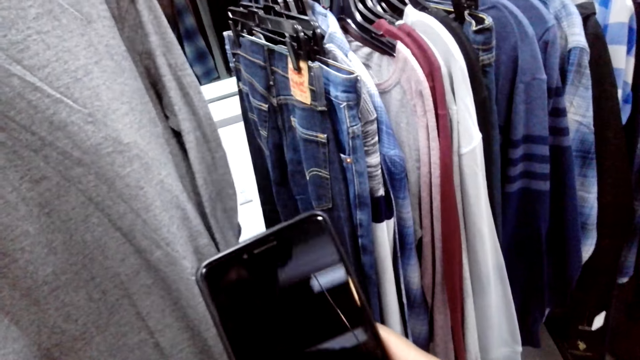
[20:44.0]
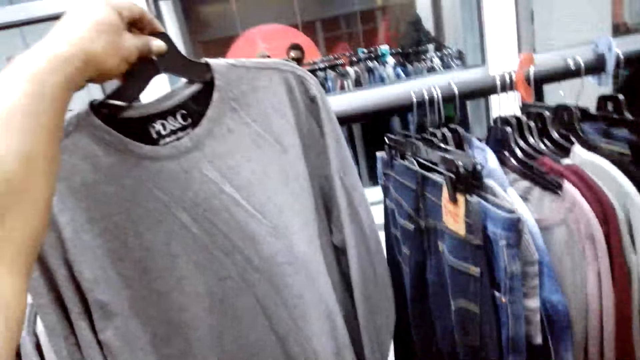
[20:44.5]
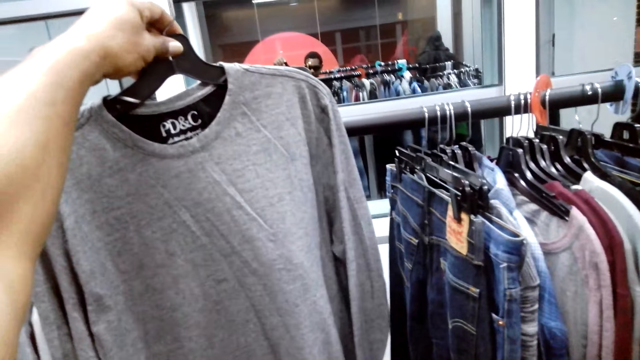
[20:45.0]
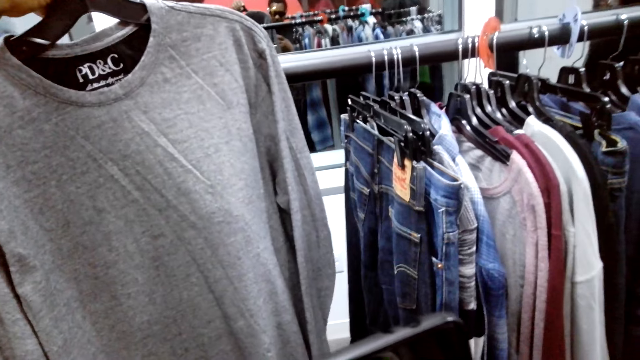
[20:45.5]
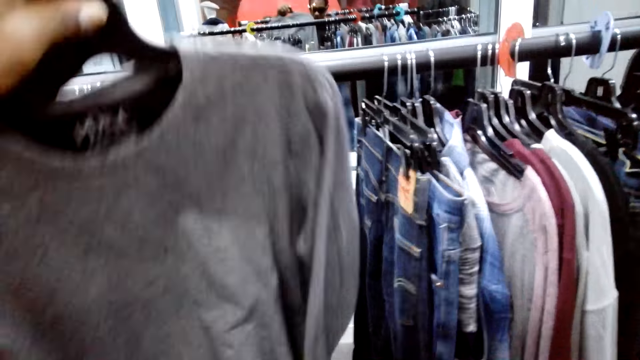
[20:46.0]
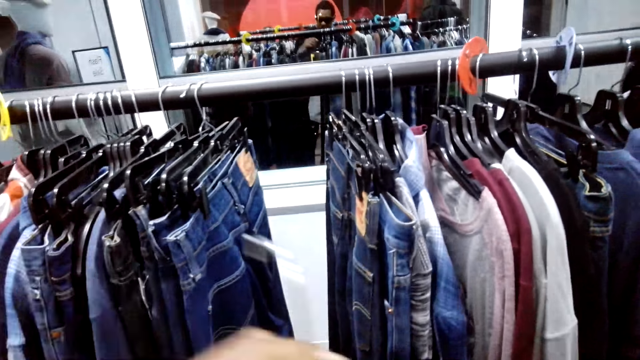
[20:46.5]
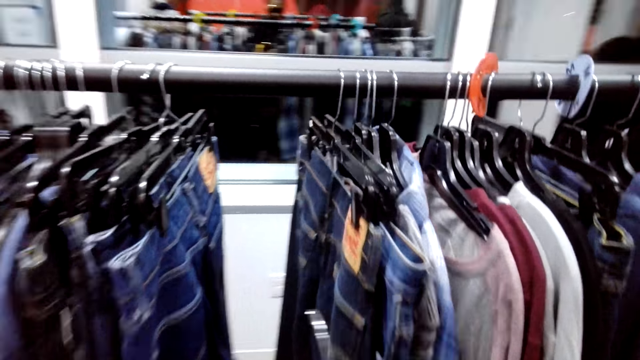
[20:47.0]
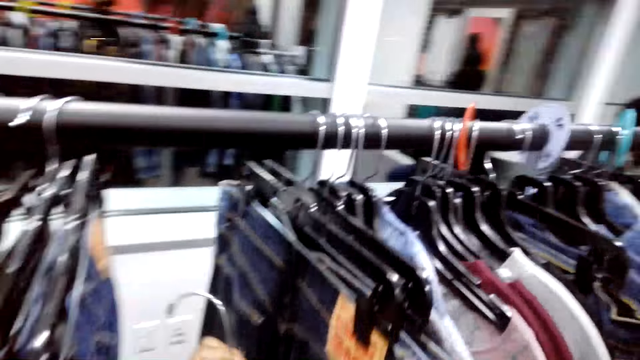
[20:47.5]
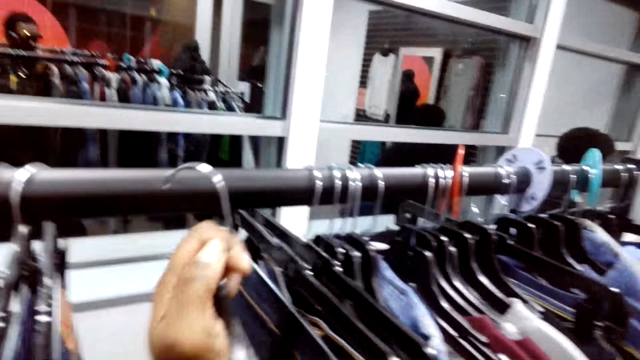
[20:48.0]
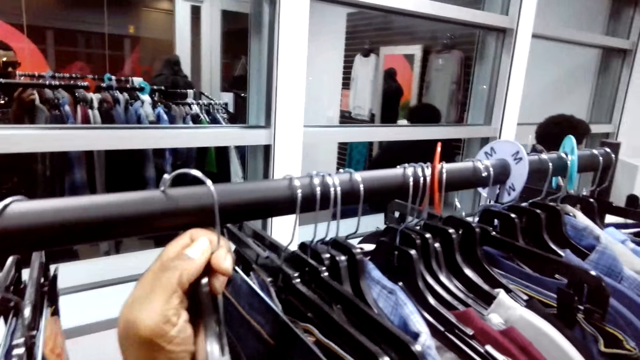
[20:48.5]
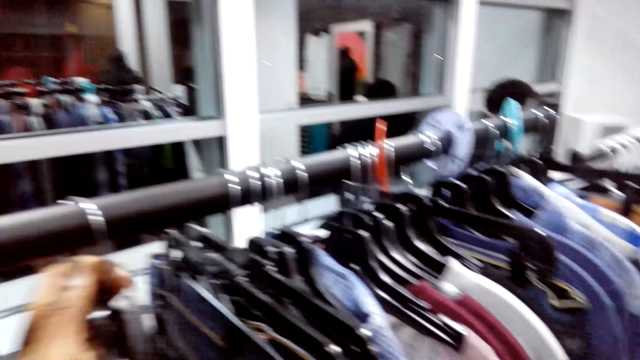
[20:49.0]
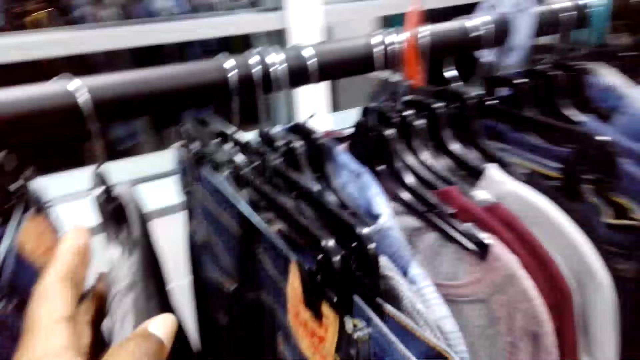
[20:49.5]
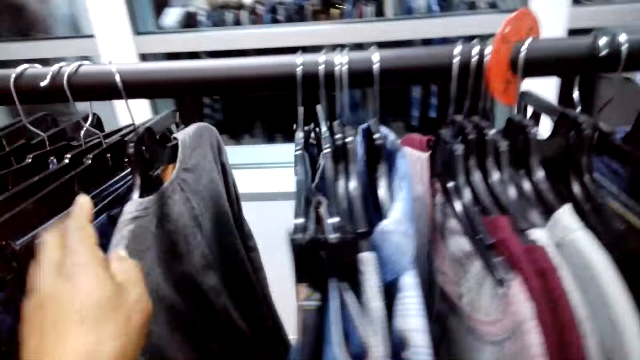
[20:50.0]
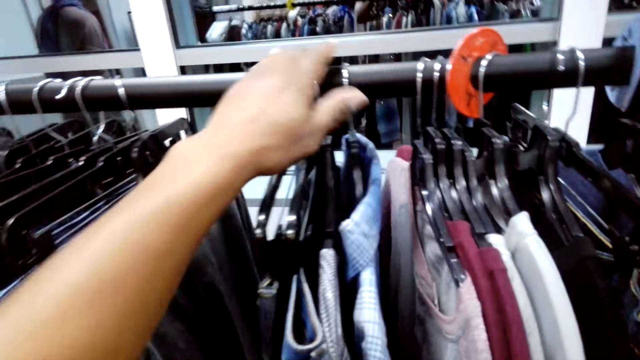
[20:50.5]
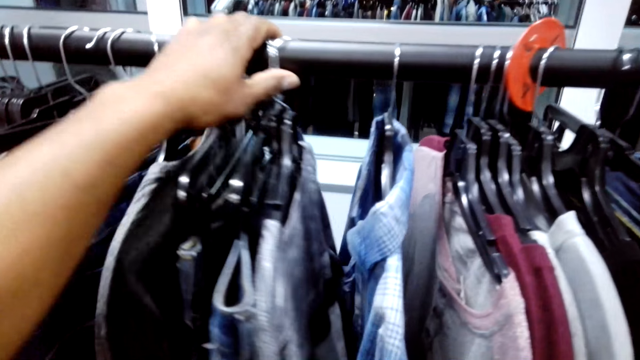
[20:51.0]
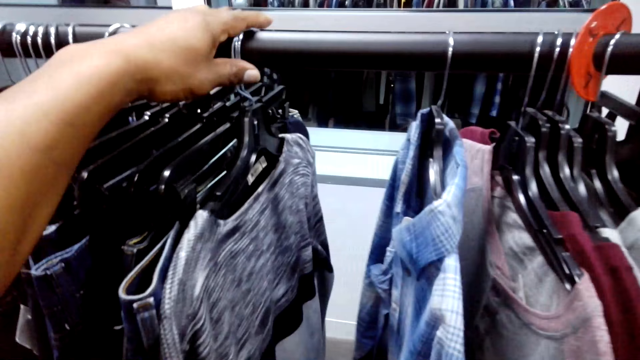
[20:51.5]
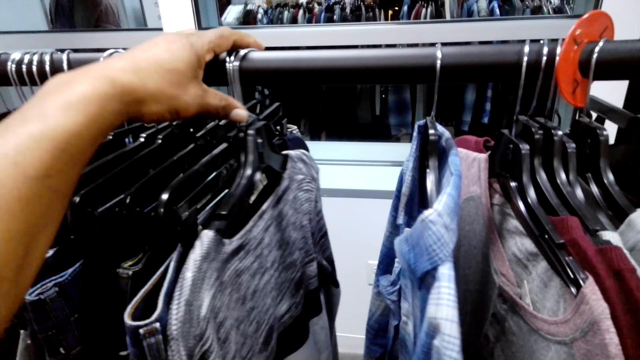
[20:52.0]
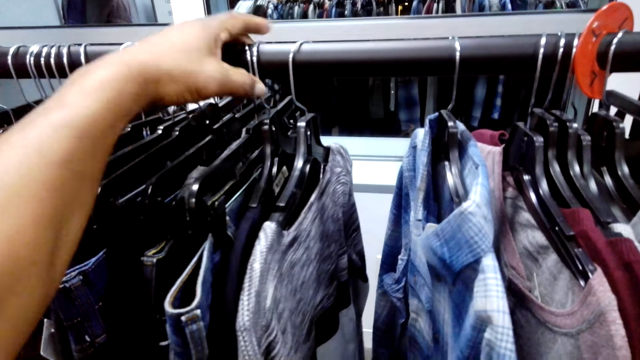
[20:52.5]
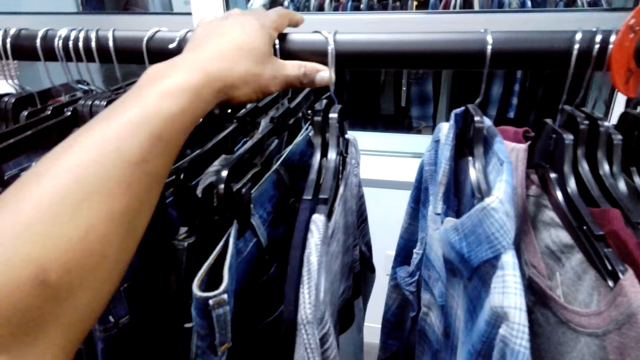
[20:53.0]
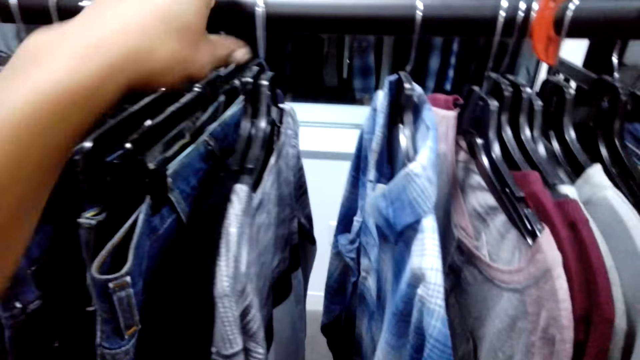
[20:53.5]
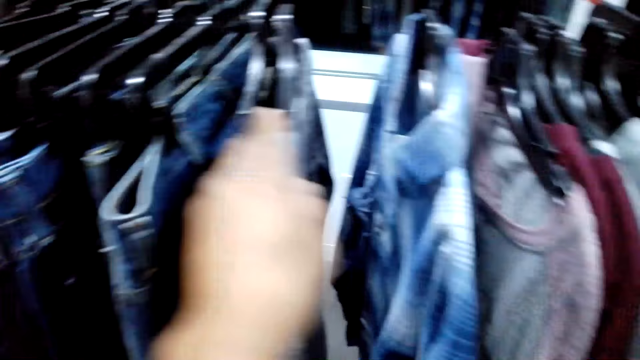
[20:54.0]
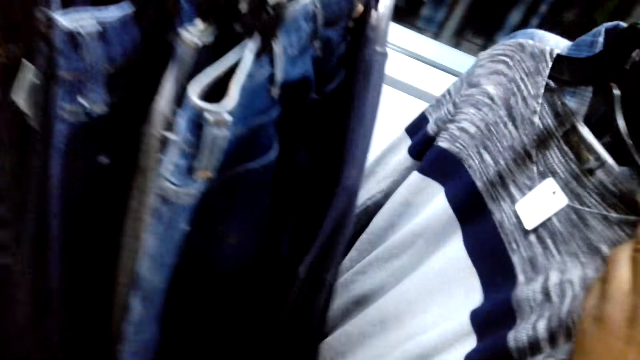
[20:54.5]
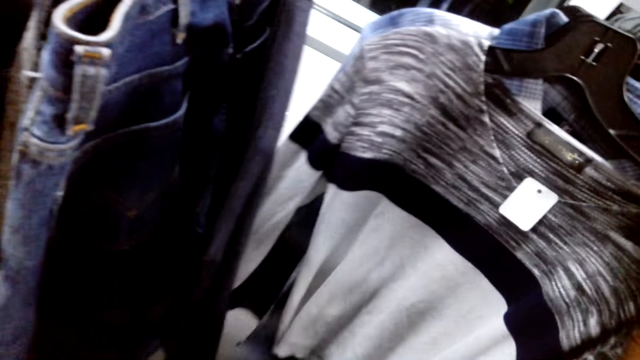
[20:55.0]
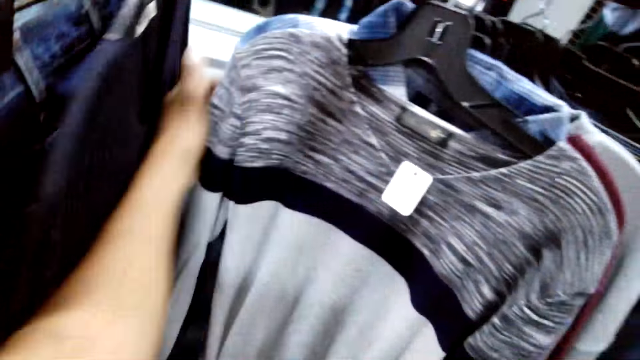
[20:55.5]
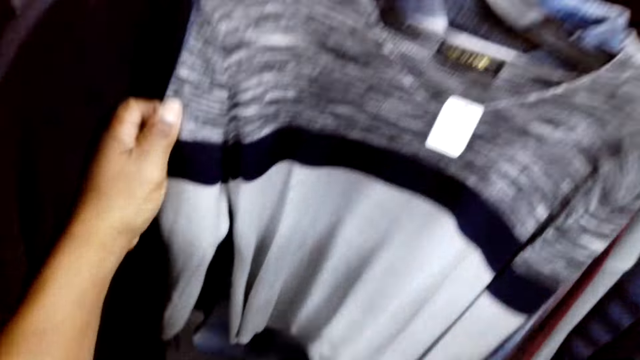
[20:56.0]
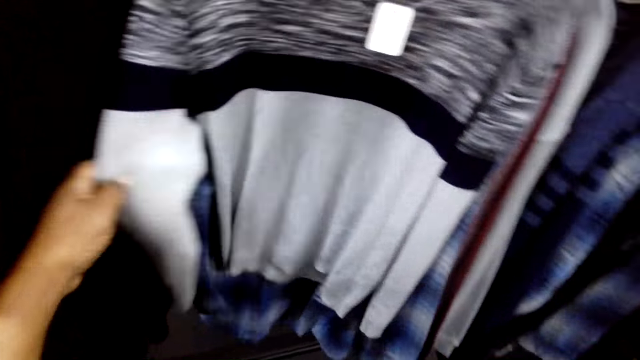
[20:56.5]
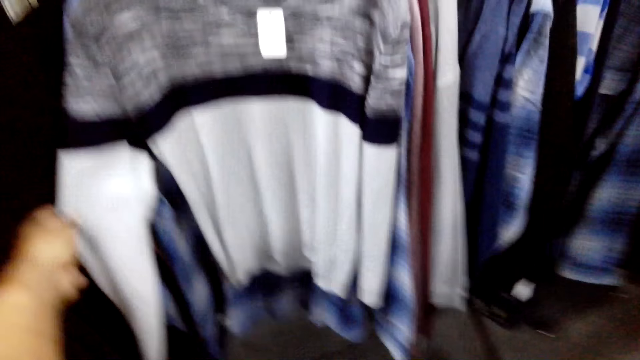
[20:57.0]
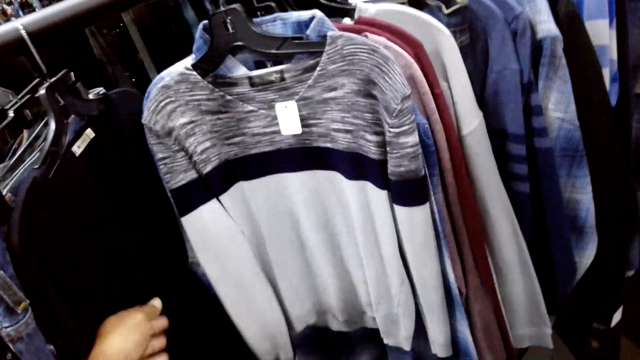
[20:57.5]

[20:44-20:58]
The camera wearer takes a photo of the shirt. They put the shirt on the cloth line. They hang the cloth on the rack. They push the clothes. They look at the clothes on the rack. They check on the sweater.

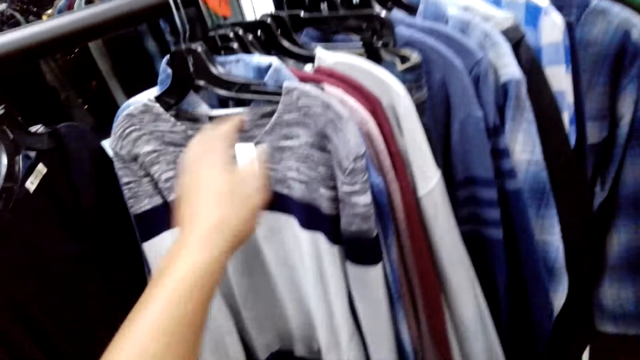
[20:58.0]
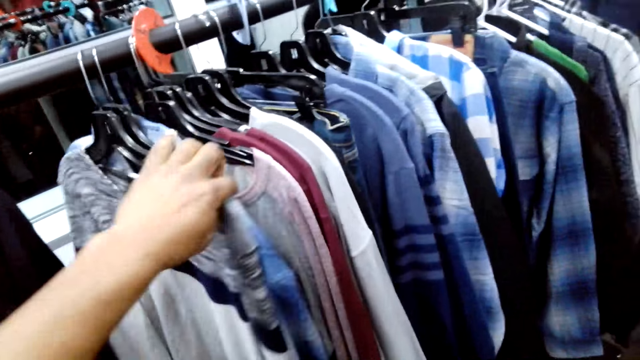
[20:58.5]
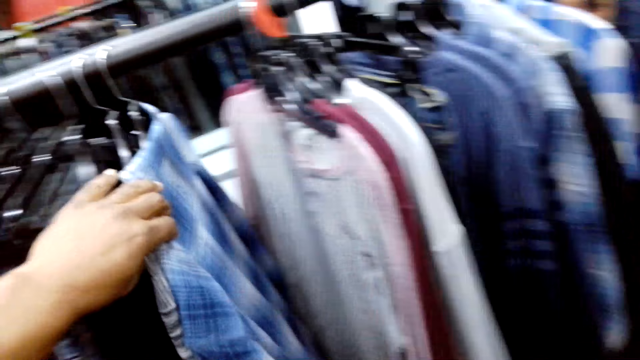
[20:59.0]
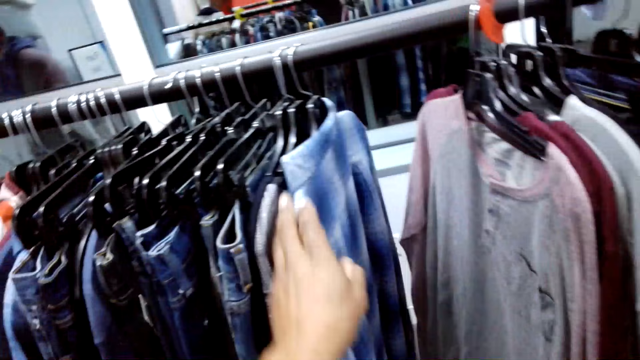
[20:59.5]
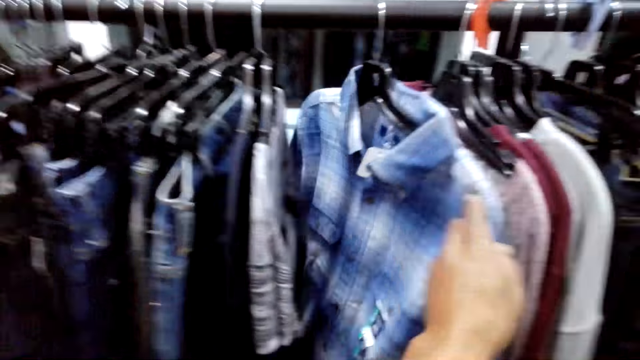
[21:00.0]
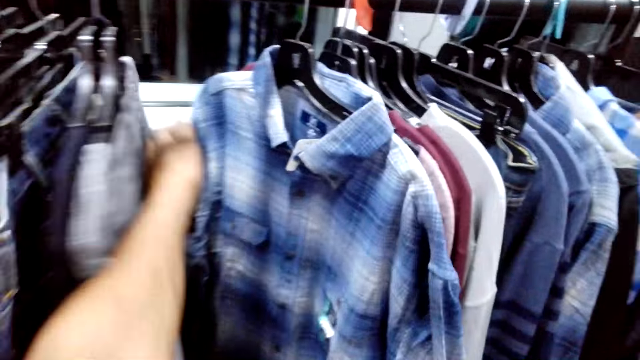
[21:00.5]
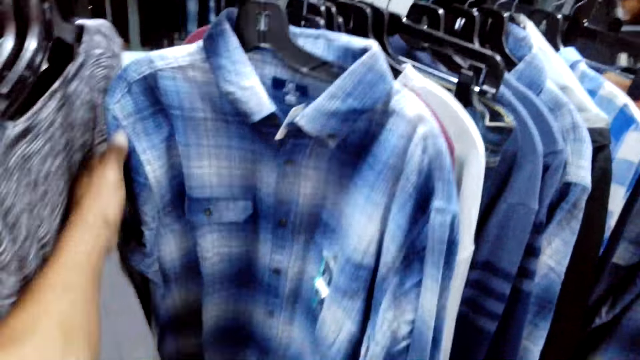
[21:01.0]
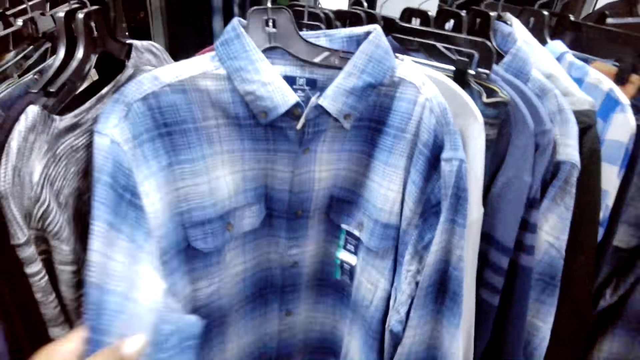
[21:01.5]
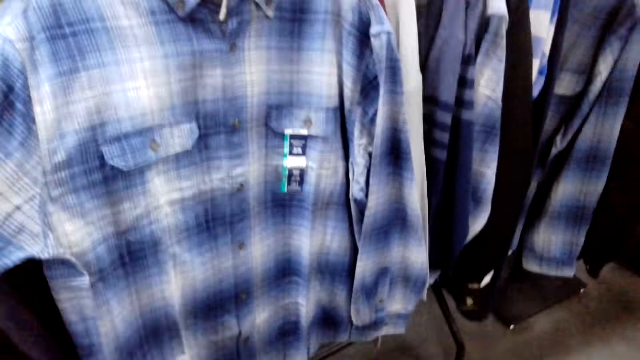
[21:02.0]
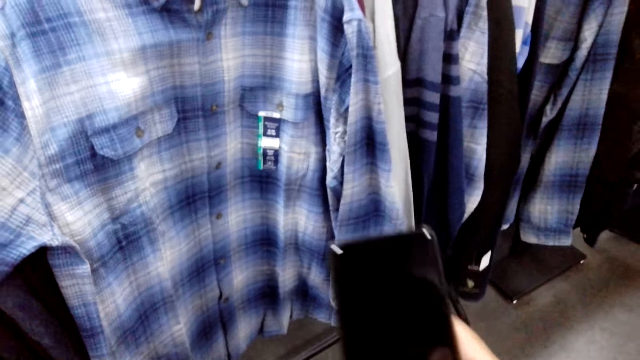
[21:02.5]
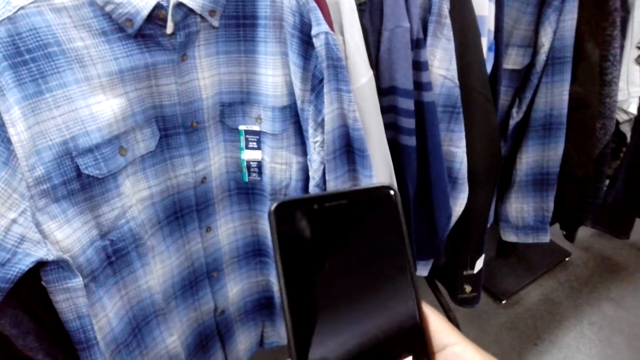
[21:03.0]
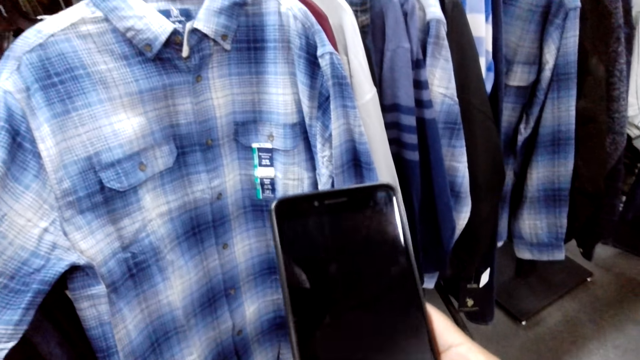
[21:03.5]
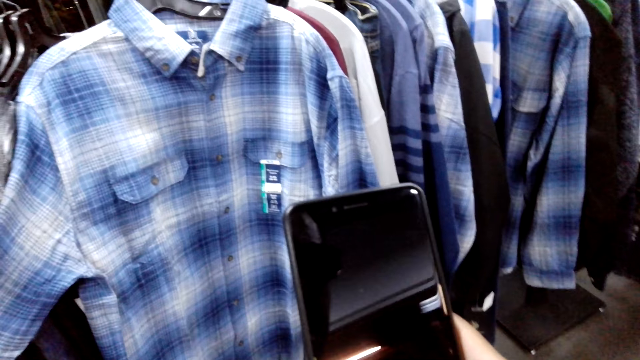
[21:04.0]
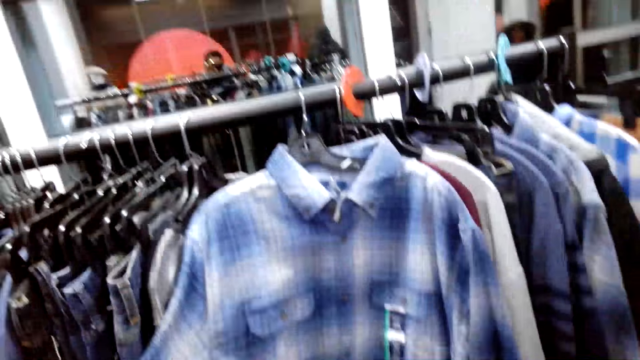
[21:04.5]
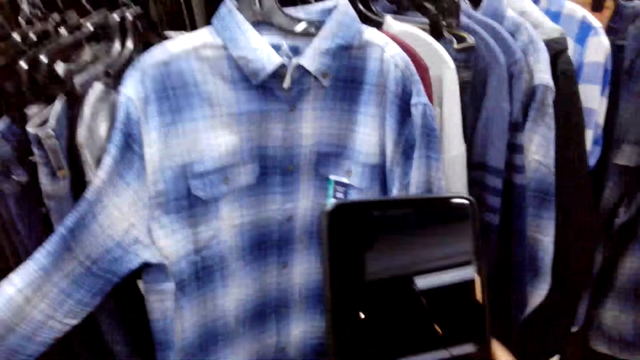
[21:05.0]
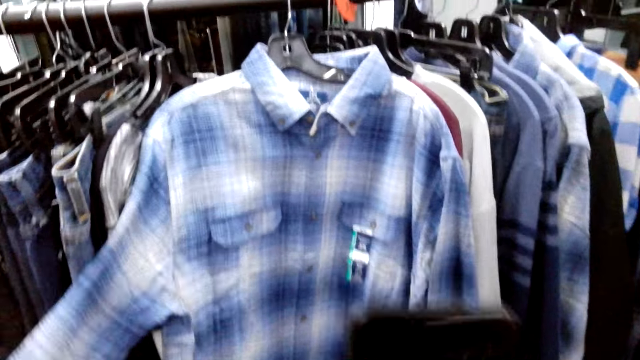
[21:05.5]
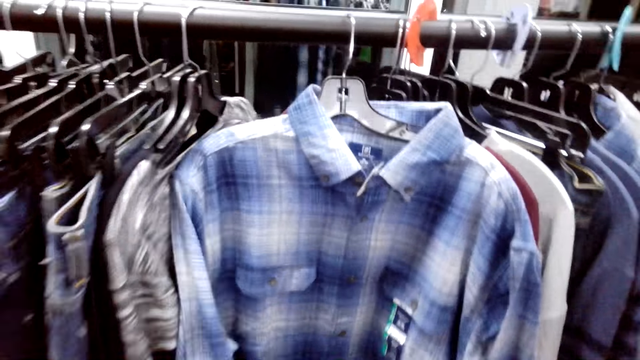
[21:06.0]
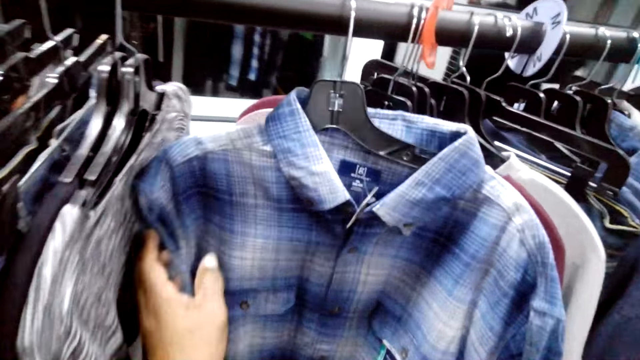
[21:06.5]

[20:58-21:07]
The camera wearer checks on the shirt. They take a photo of the shirt.
